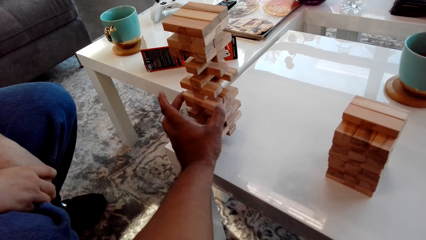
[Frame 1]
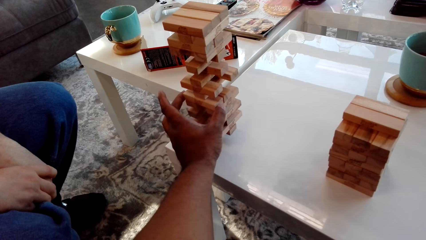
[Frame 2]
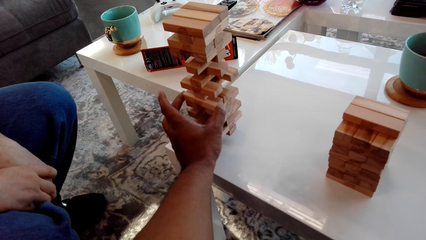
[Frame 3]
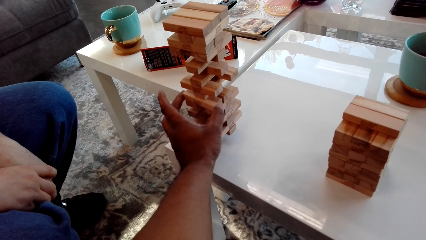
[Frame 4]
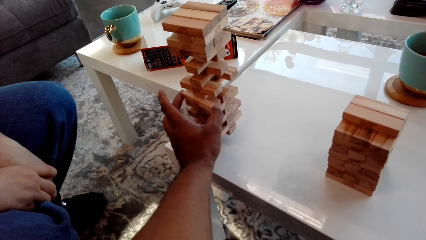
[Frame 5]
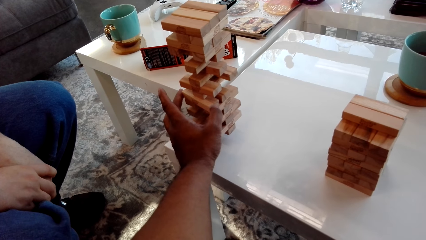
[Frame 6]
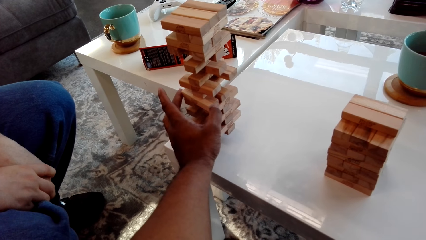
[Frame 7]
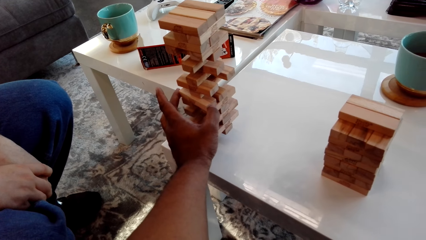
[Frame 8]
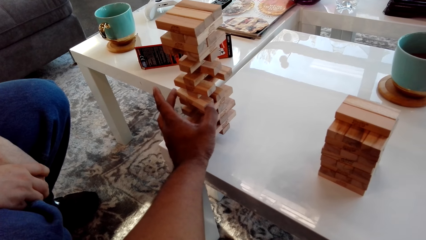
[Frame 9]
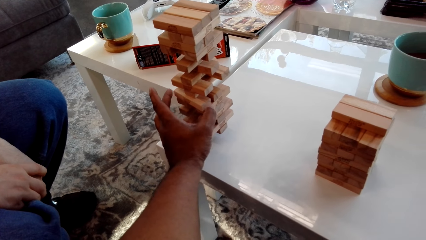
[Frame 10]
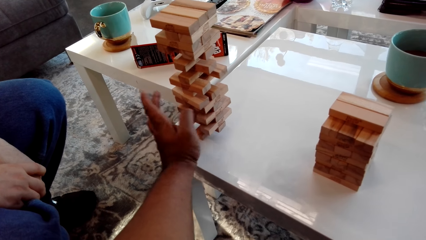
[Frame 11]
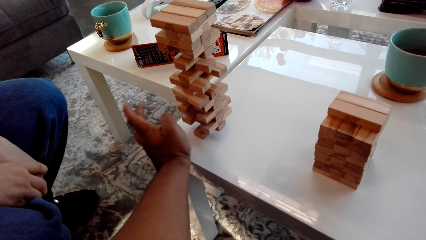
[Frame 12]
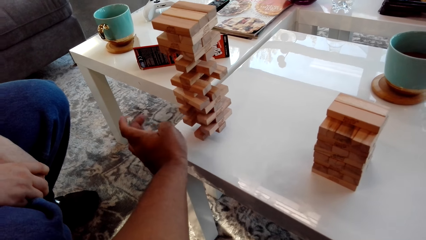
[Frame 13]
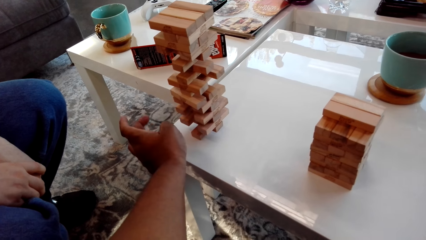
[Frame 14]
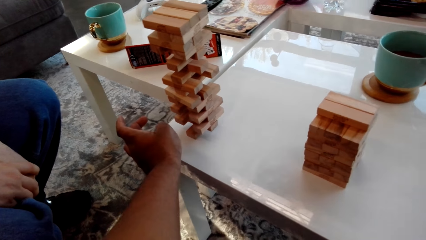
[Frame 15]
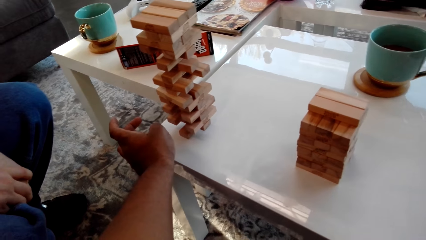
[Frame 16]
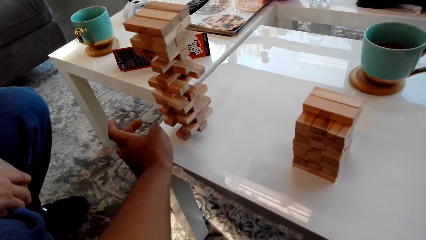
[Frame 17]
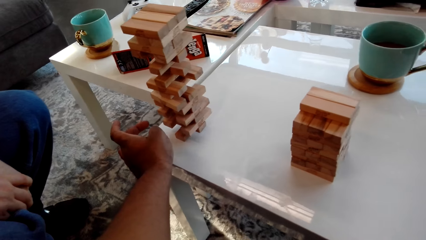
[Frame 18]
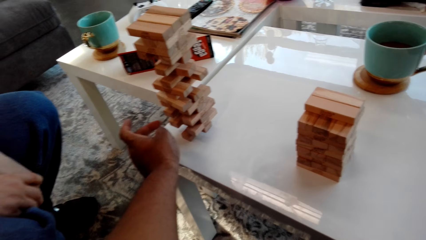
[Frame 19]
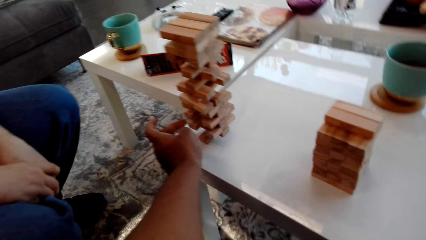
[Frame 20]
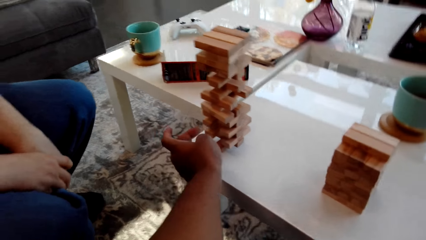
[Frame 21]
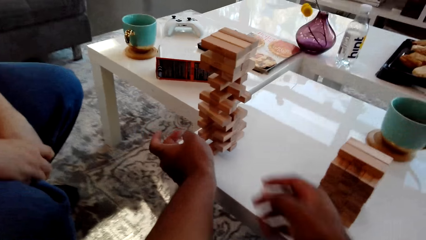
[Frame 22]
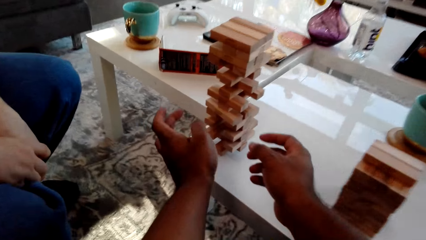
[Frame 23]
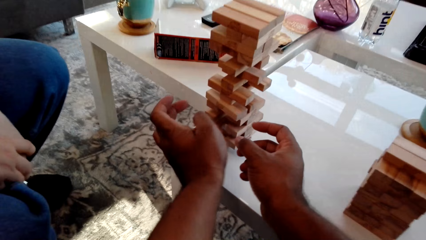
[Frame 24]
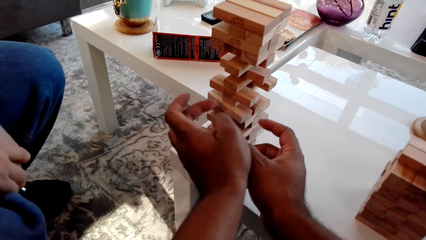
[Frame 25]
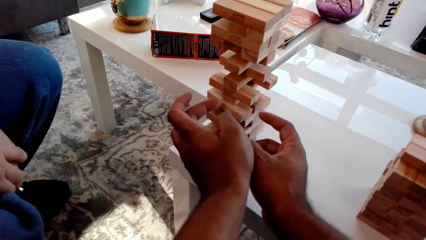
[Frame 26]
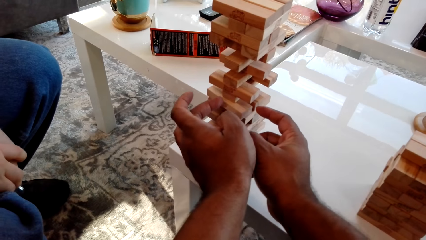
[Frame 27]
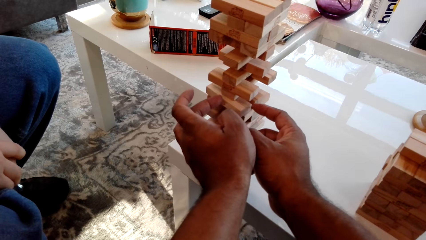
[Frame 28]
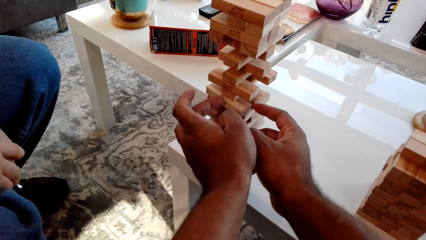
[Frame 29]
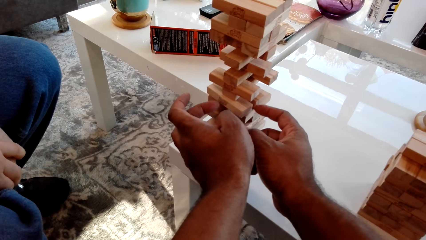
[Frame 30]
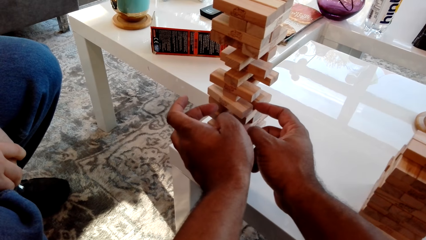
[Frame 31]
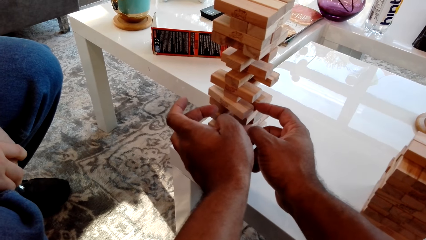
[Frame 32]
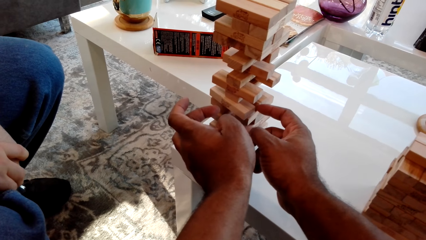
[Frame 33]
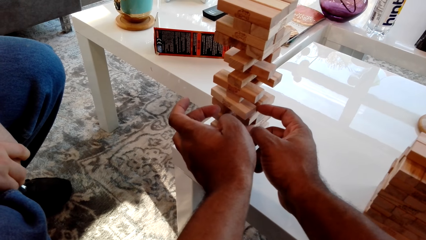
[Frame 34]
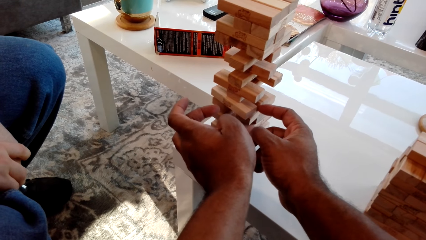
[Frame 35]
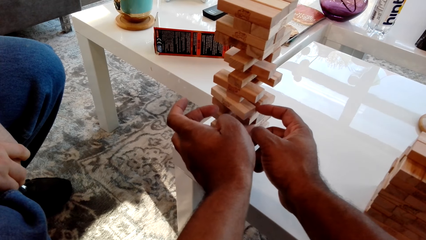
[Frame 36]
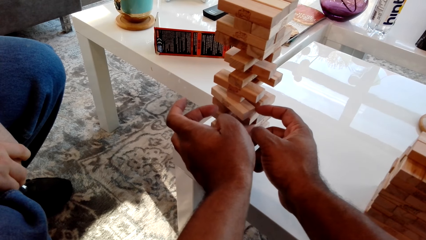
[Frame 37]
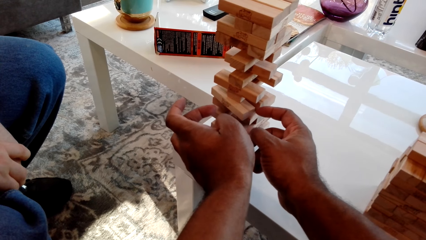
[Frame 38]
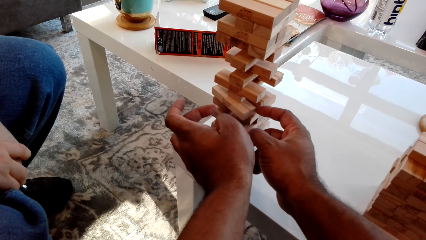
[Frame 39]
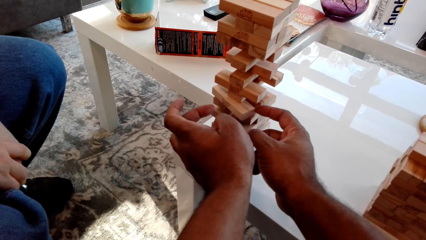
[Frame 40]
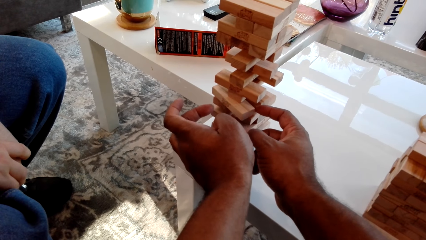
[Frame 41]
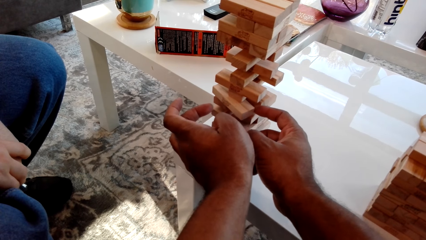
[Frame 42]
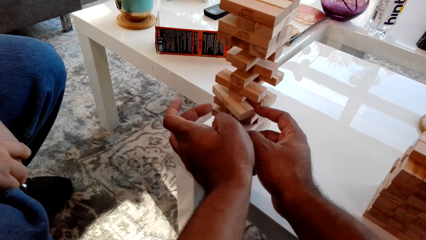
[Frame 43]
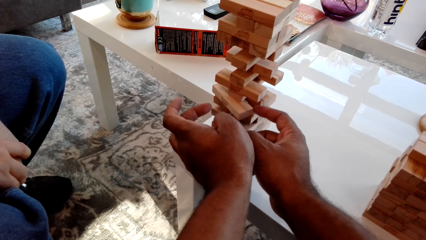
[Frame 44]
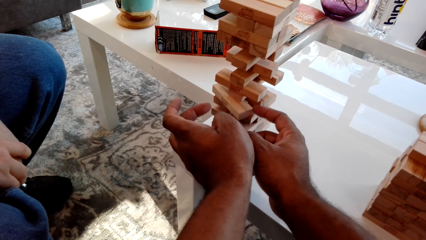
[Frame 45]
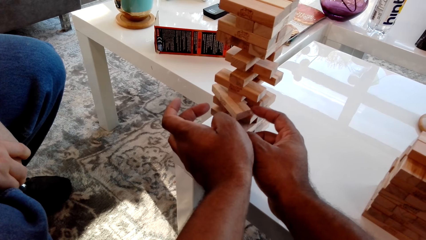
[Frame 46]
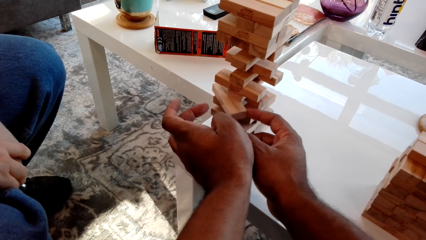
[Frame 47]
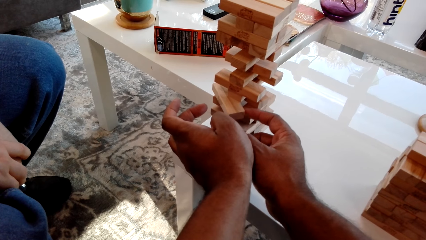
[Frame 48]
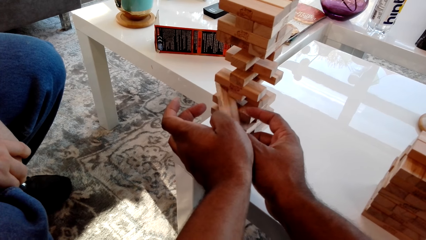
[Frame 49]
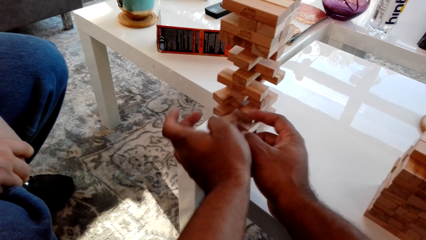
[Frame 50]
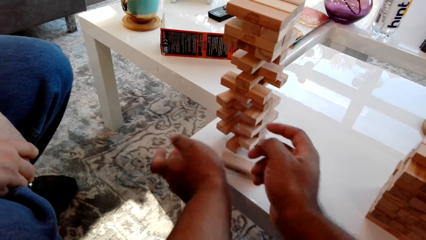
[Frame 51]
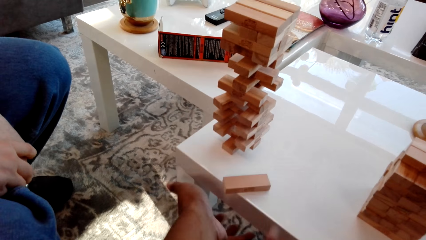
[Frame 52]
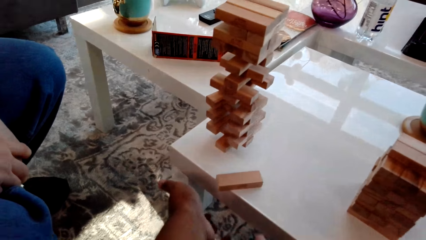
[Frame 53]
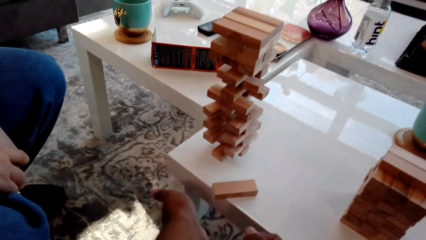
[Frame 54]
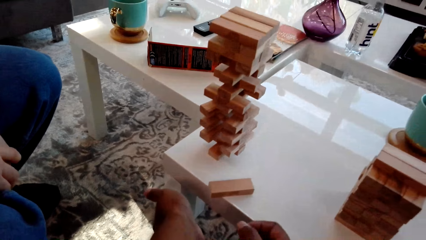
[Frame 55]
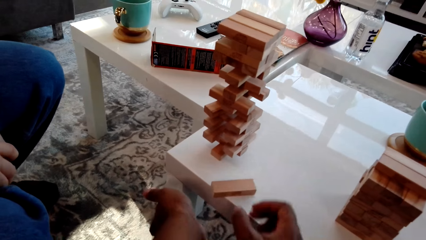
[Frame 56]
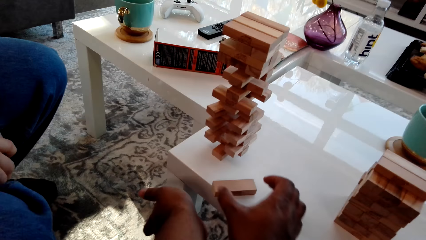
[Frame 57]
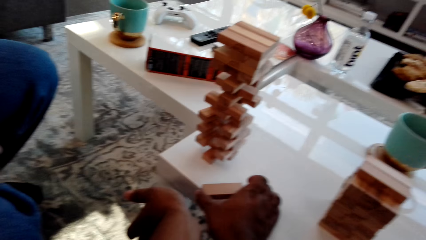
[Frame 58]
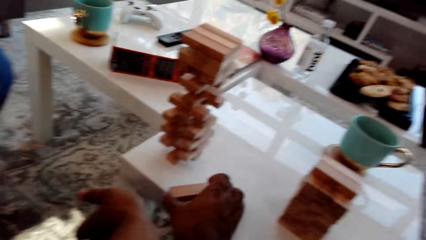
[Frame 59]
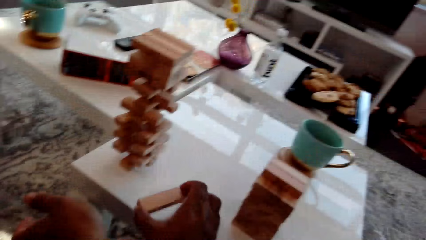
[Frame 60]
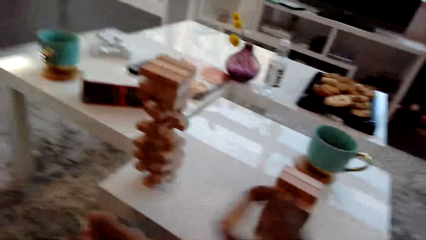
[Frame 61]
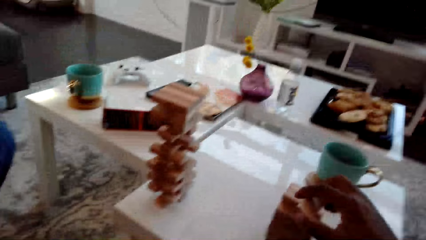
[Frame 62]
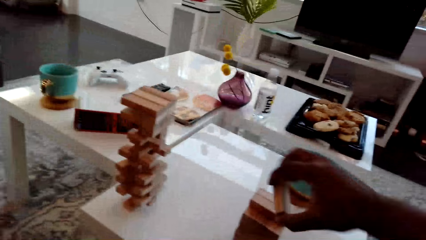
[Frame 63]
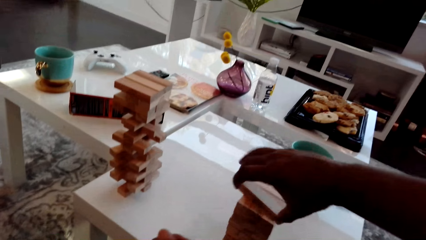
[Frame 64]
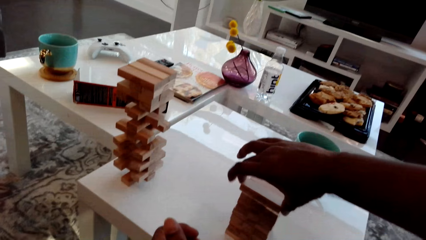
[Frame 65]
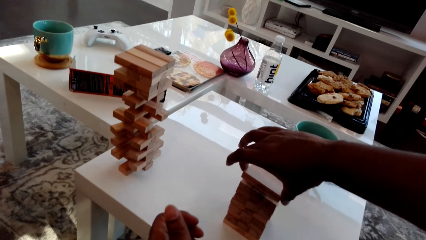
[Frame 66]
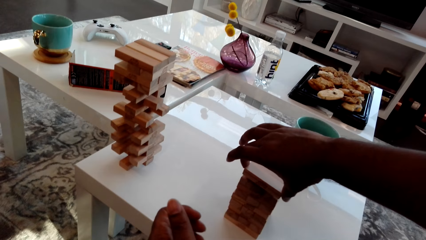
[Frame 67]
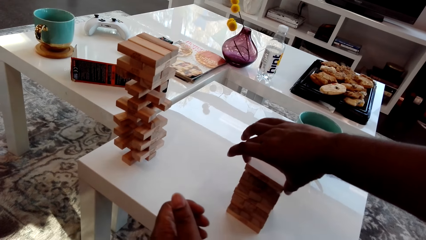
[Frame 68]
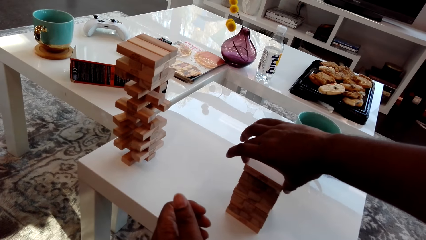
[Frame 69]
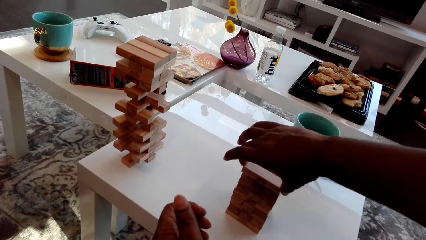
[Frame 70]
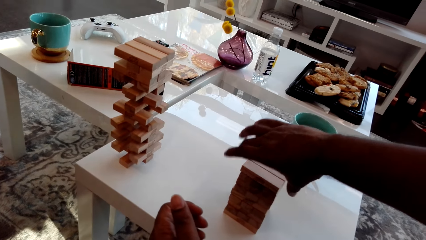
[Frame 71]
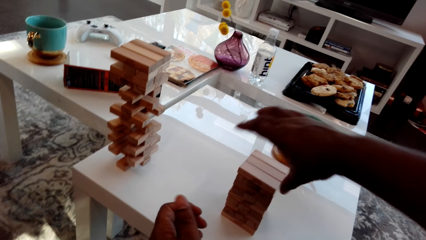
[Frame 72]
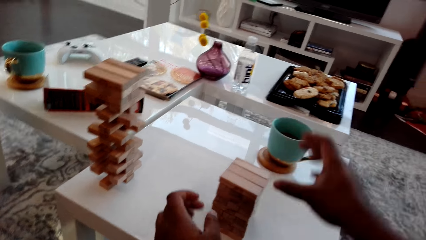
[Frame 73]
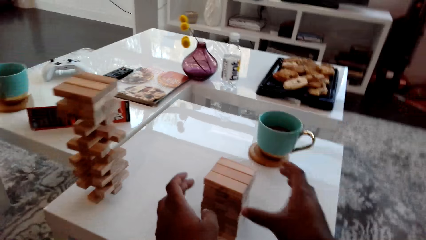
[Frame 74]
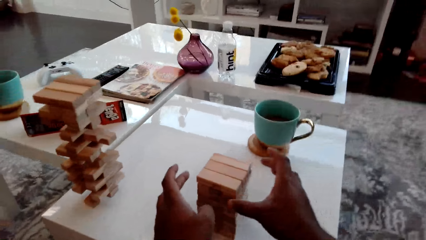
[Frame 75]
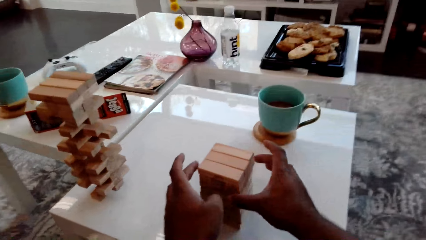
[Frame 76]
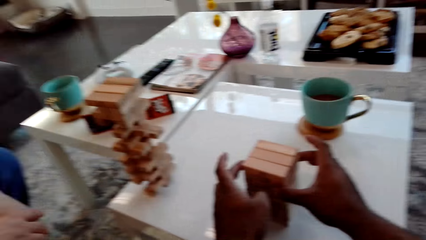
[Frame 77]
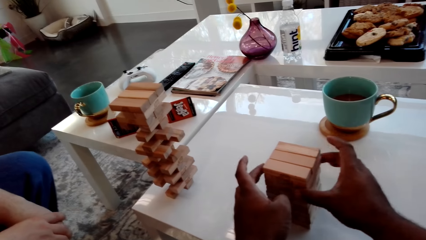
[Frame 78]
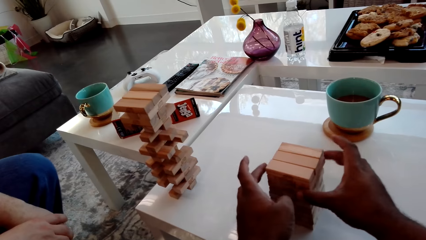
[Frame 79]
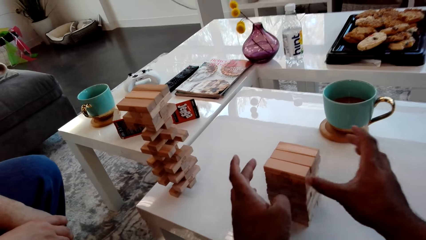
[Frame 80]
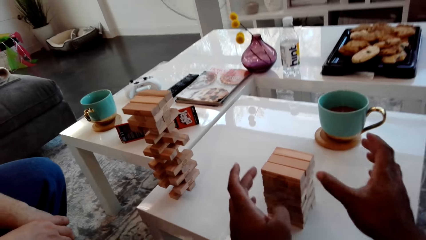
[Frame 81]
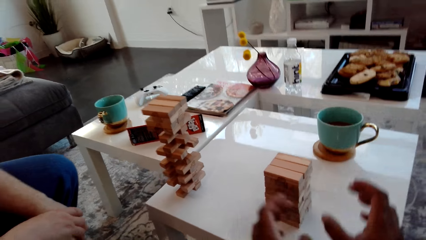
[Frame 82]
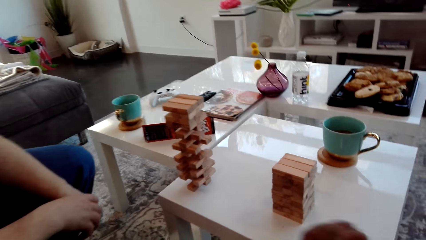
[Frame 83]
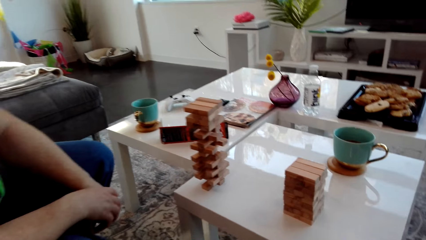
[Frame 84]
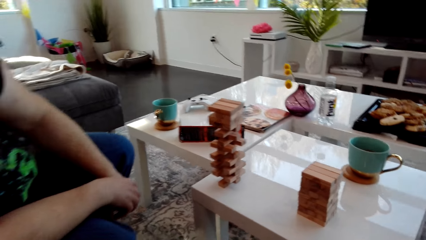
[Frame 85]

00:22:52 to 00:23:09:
The camera wearer touches a block. They remove the hand. They push a block. They pick the wooden block from the table. They laugh. A man laughs. The camera wearer places the wooden block on the block tower. They arrange the wooden block tower.
